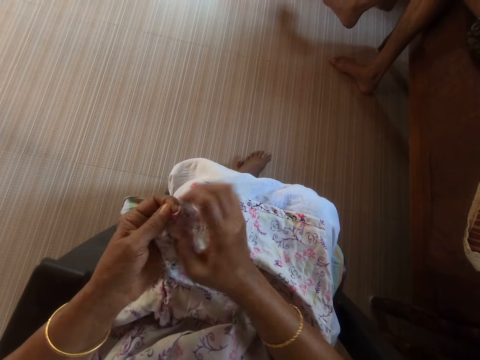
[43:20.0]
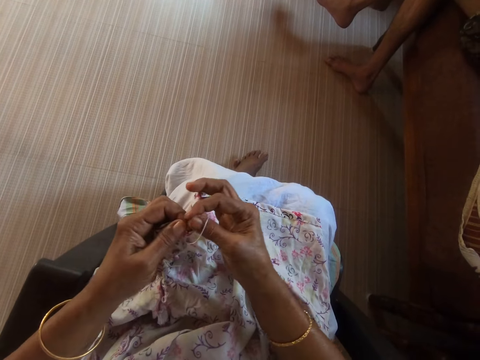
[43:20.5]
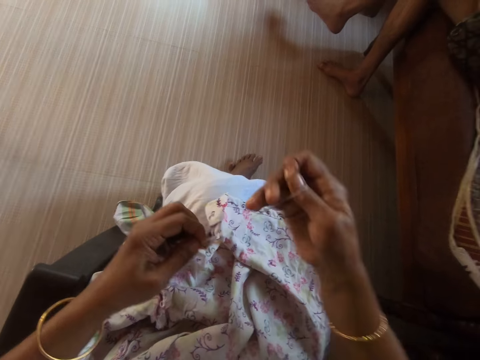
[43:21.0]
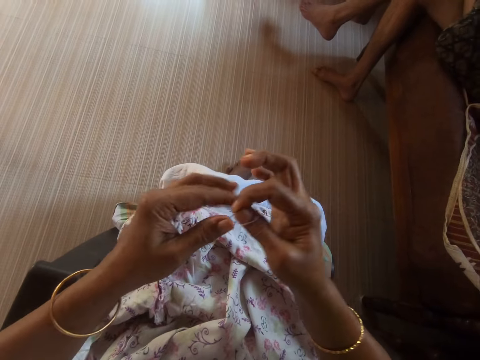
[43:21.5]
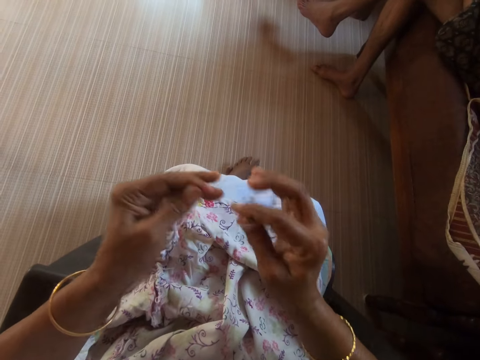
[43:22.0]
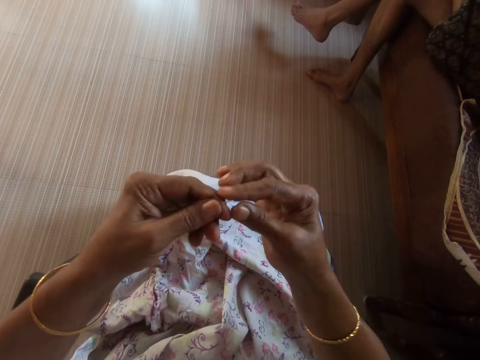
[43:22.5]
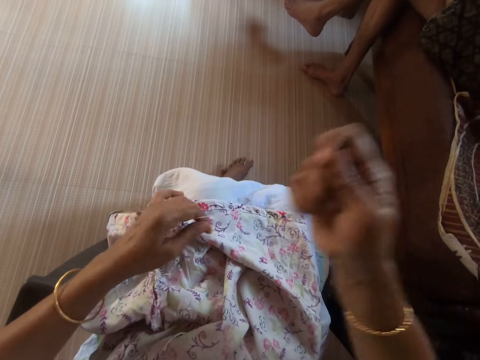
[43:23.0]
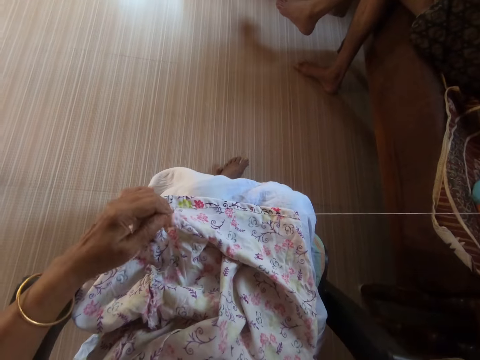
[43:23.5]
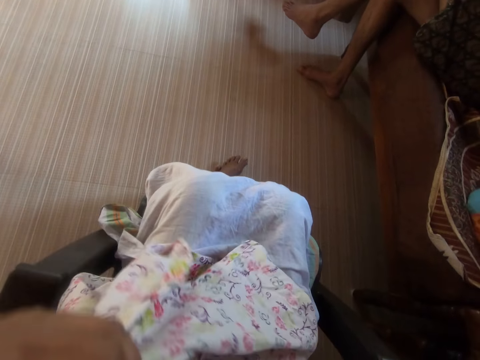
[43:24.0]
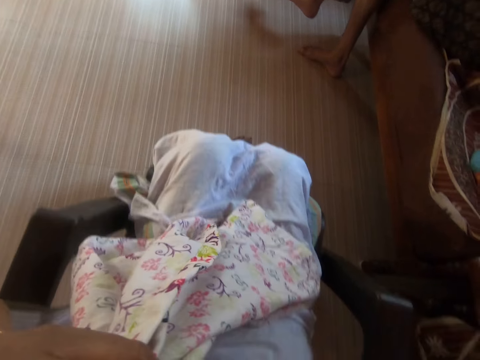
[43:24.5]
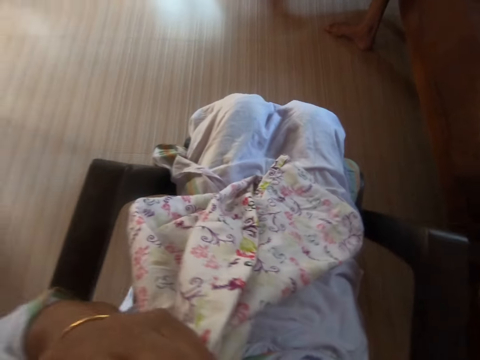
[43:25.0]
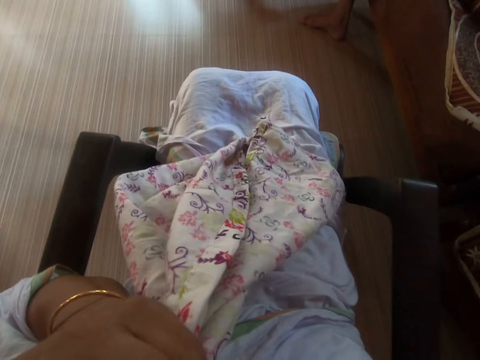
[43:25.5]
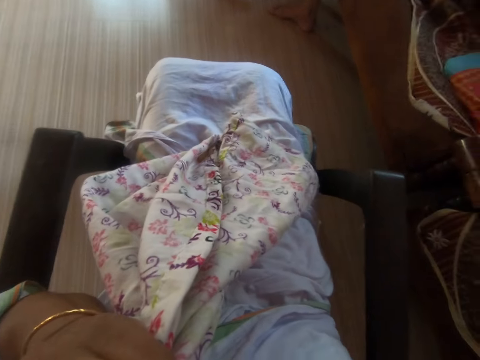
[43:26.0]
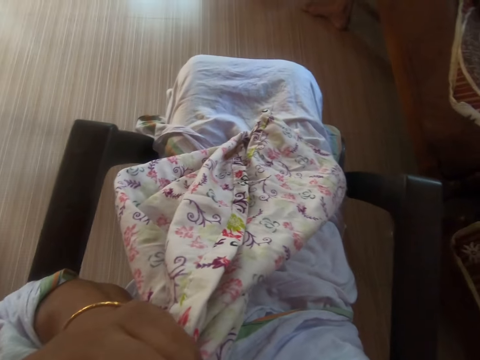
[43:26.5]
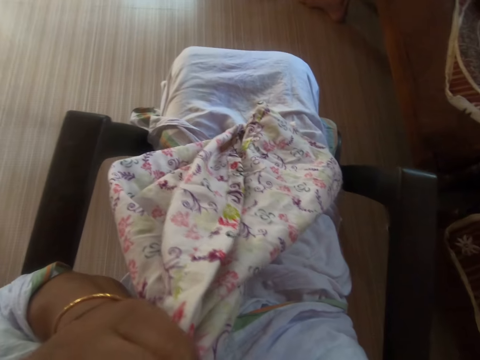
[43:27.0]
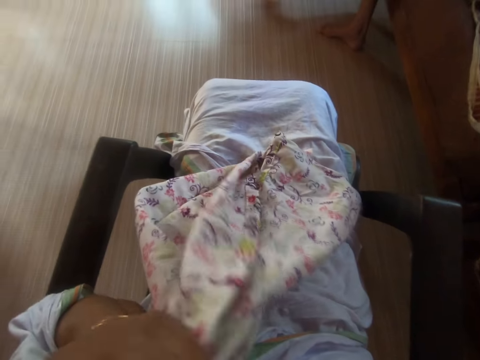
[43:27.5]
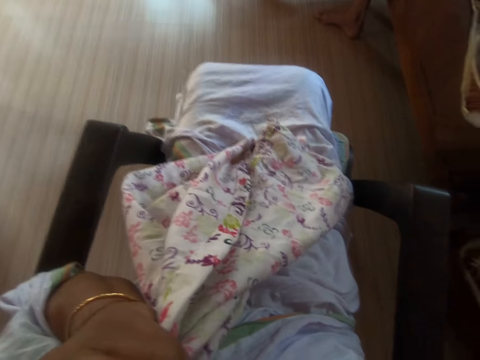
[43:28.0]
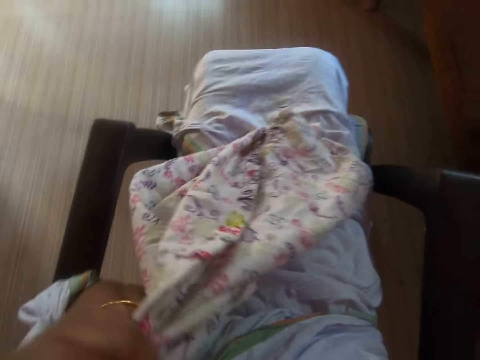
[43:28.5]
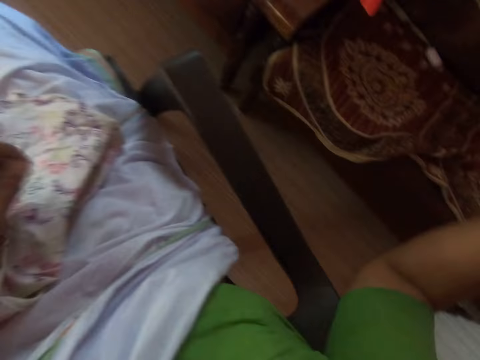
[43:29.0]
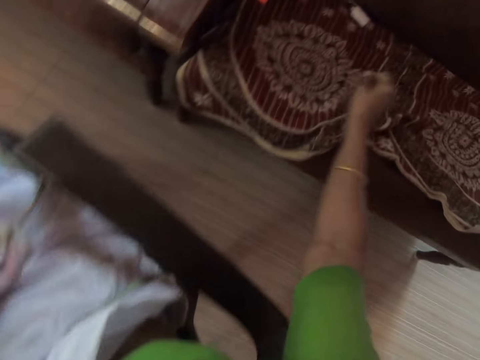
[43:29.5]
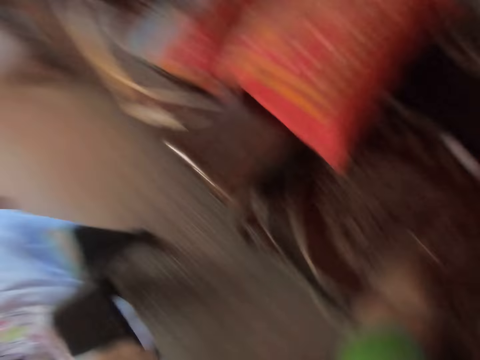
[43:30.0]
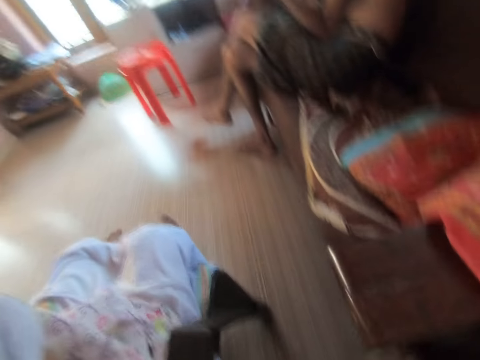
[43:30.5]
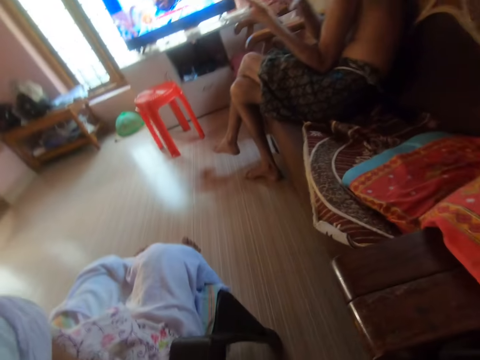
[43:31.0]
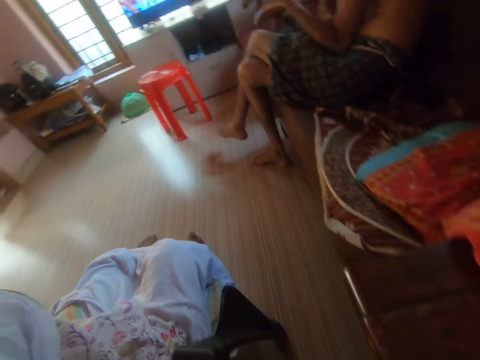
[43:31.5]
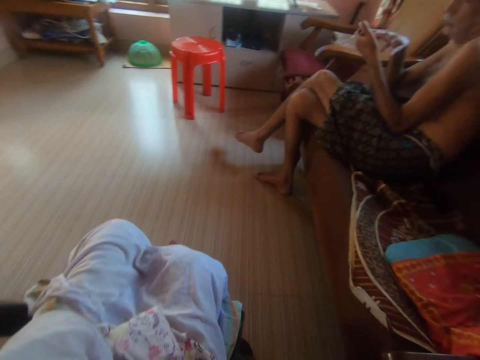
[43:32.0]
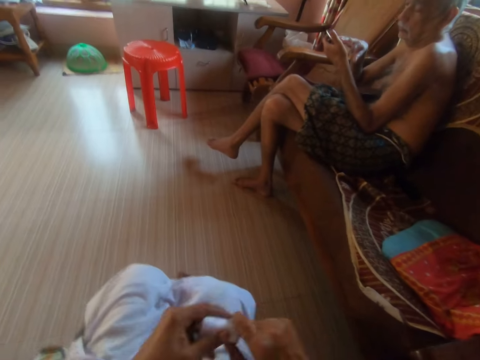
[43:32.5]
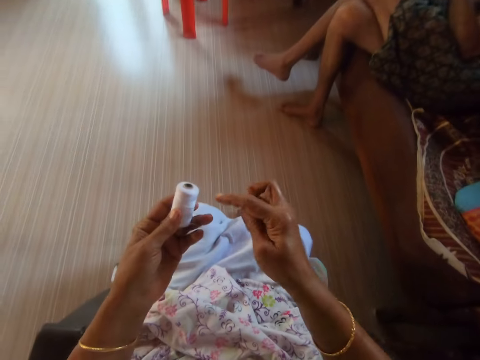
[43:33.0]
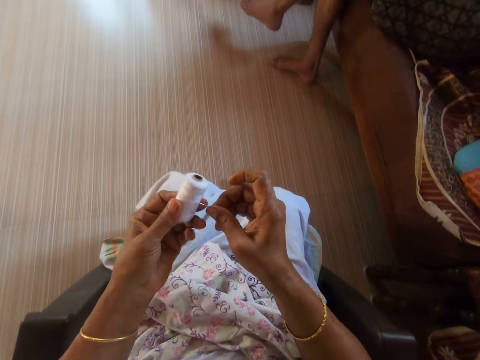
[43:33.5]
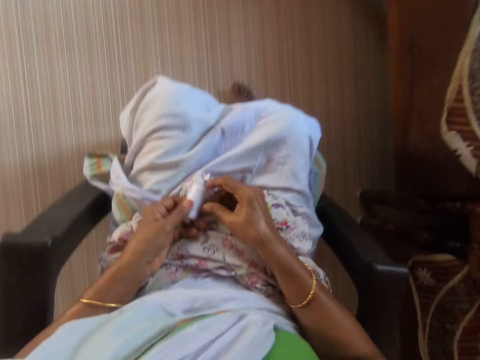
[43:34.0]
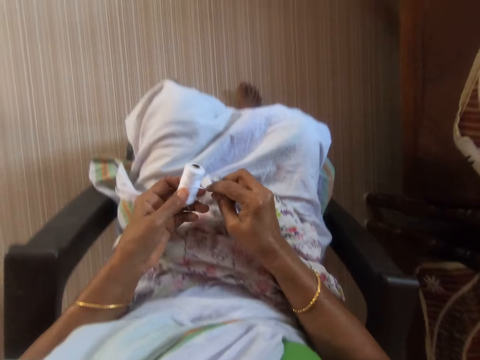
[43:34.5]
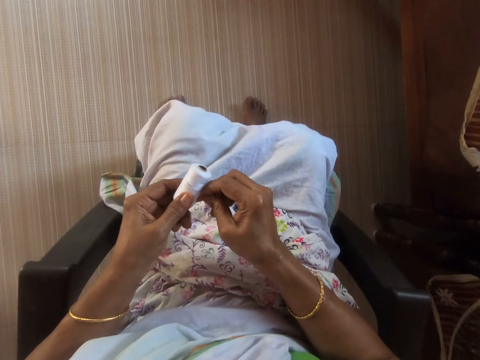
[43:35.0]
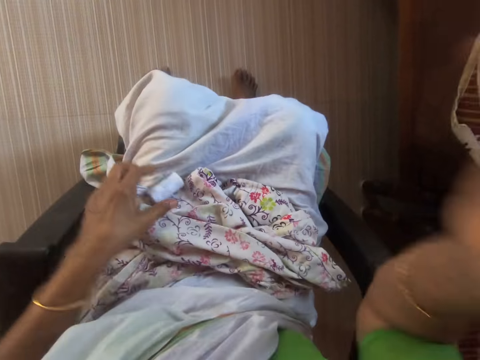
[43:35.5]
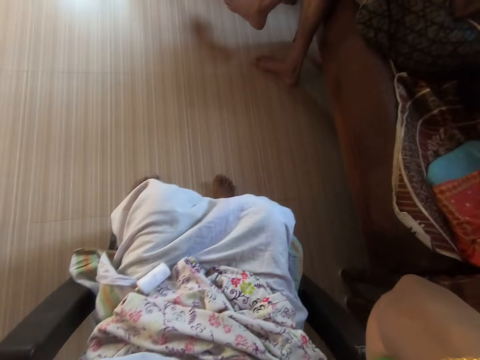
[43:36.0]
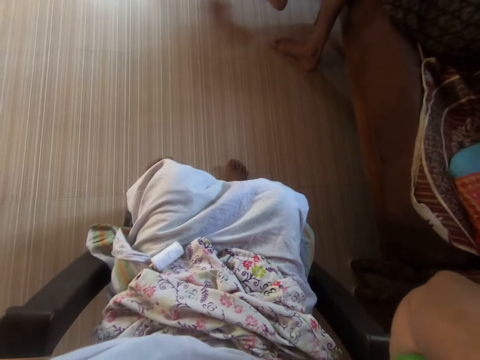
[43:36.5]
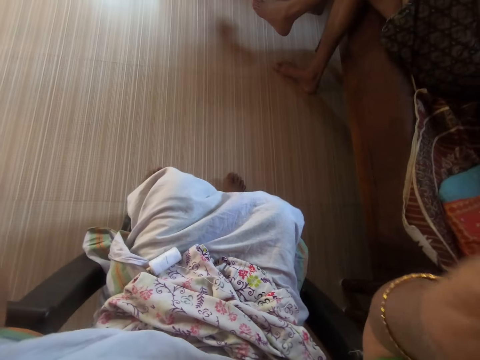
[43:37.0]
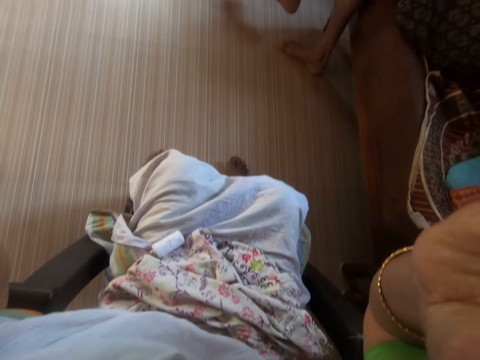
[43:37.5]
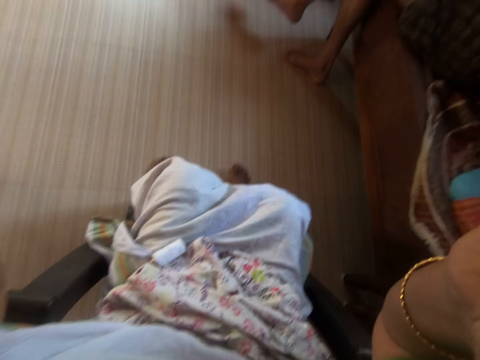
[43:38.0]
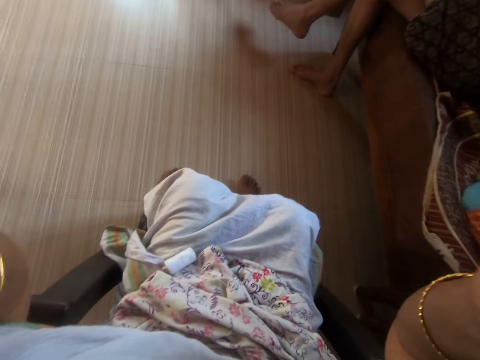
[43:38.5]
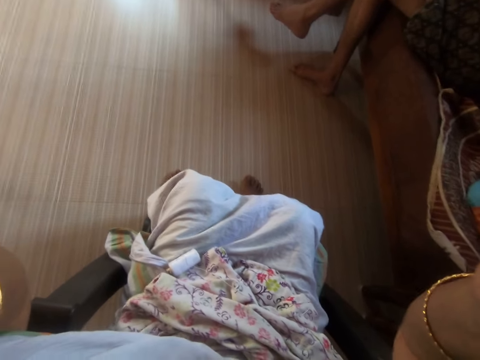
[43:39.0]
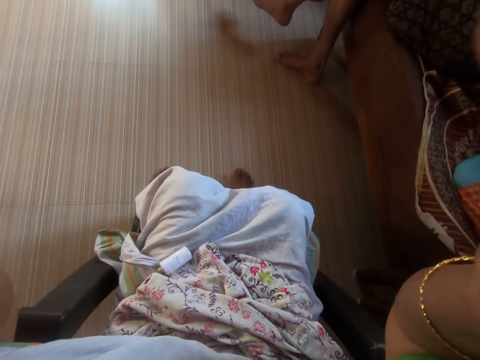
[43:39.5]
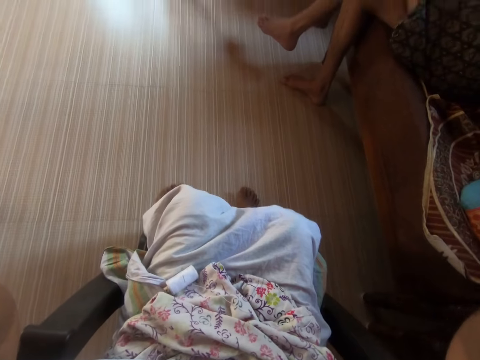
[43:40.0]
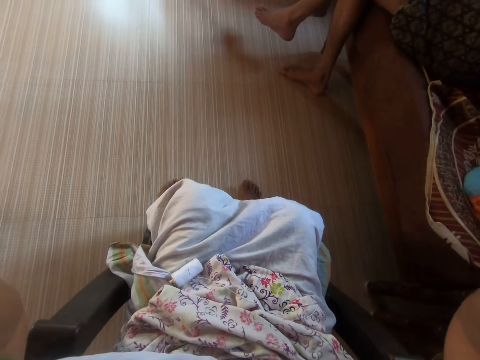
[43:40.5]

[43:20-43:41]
The camera wearer pulls the threaded needle with her right hand. She pulls a loop of thread with her right hand. She holds the threaded needle with both hands. She releases the loop of thread with her right hand. She picks the threaded needle from her left hand with her right hand. She pulls the threaded needle with her right hand. She bites loose the thread in the threaded needle with her teeth. She picks up the thread roll or spool from the chair. A man operates the phone in his left hand with his right hand. The camera wearer passes the thread spool from her right hand to her left hand. She inserts the needle in the thread roll. She hooks the threaded needle in her right hand to her left hand. She drops the thread spool on her lap with her left hand. She raises her right hand to her head. She raises her left hand to her head. She adjusts the camera on her head with both hands.
